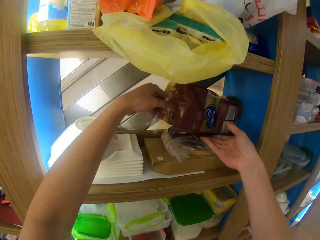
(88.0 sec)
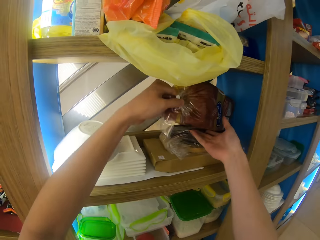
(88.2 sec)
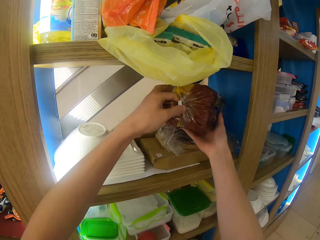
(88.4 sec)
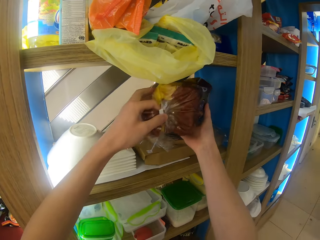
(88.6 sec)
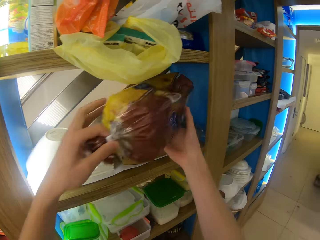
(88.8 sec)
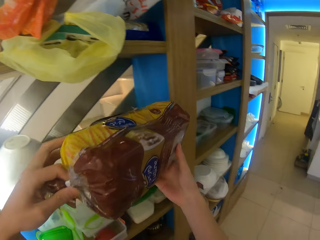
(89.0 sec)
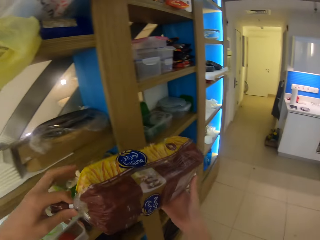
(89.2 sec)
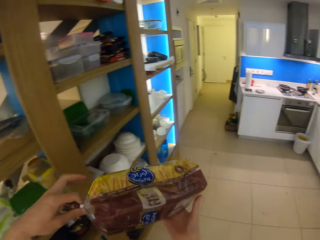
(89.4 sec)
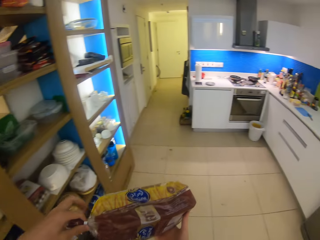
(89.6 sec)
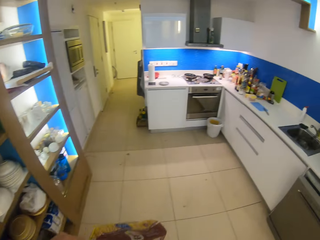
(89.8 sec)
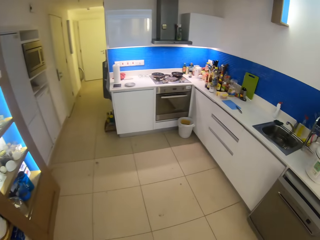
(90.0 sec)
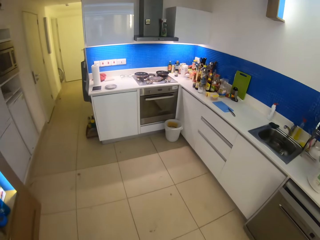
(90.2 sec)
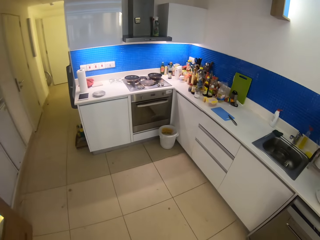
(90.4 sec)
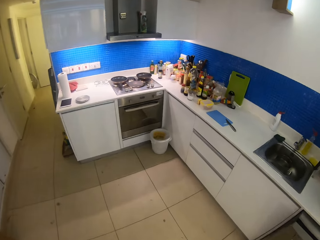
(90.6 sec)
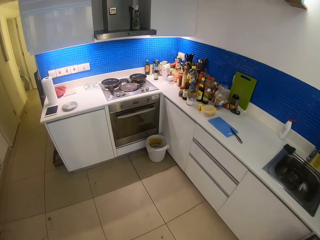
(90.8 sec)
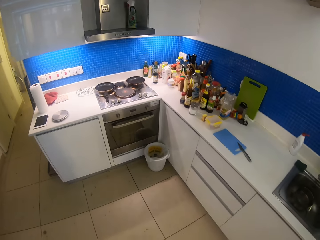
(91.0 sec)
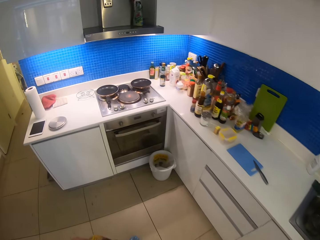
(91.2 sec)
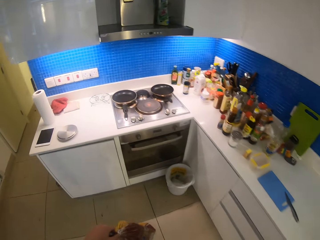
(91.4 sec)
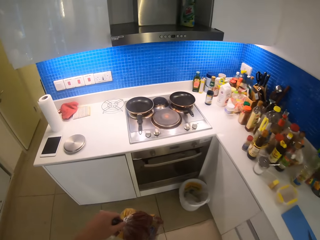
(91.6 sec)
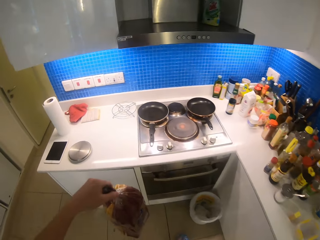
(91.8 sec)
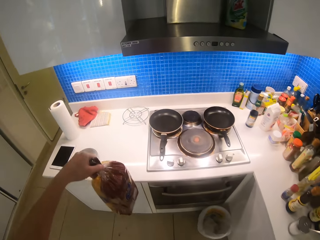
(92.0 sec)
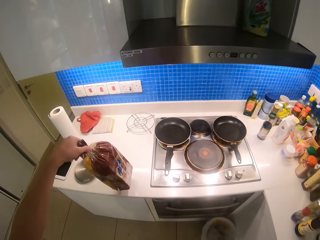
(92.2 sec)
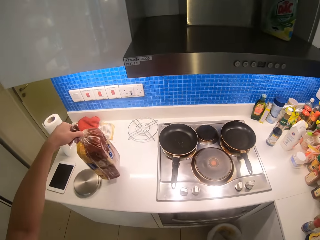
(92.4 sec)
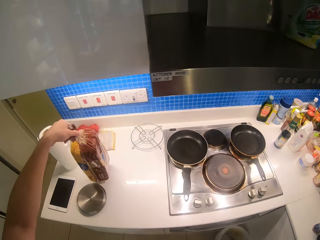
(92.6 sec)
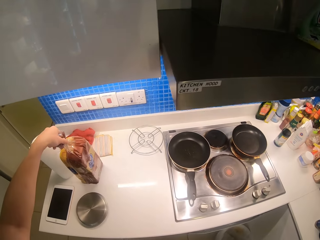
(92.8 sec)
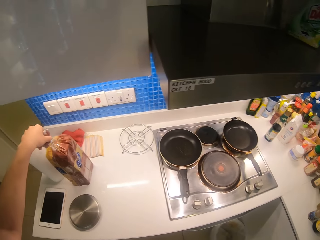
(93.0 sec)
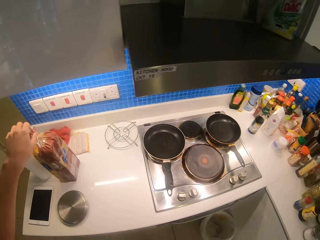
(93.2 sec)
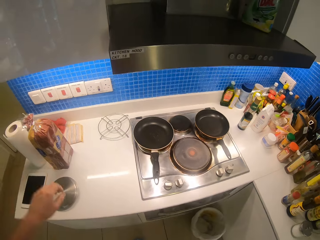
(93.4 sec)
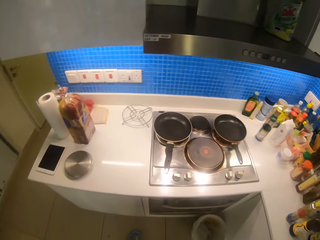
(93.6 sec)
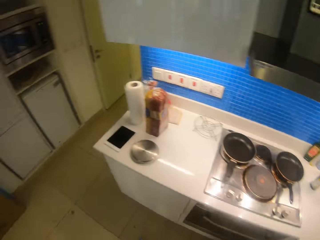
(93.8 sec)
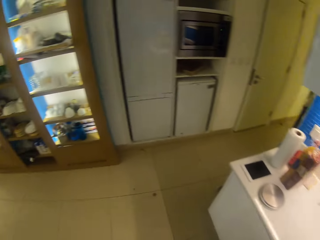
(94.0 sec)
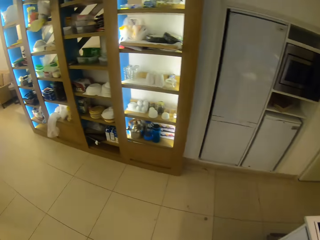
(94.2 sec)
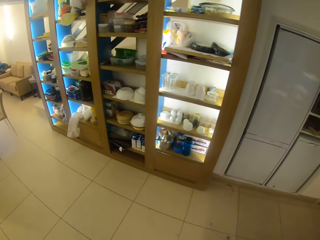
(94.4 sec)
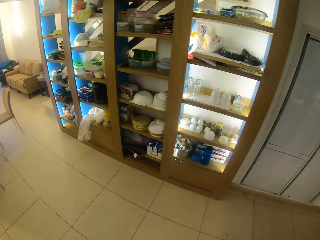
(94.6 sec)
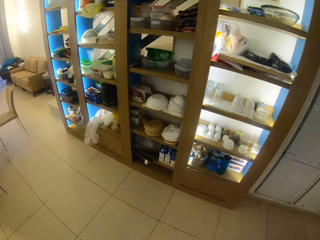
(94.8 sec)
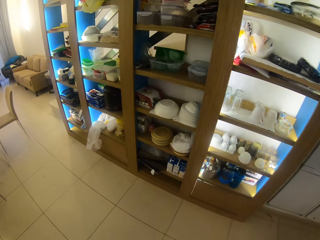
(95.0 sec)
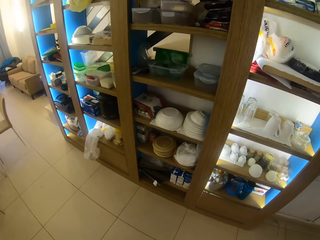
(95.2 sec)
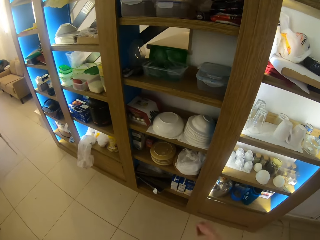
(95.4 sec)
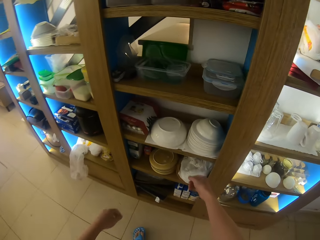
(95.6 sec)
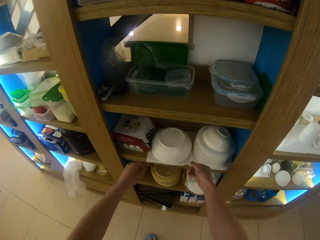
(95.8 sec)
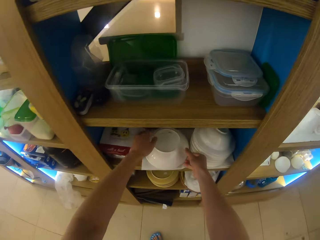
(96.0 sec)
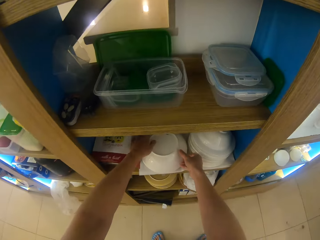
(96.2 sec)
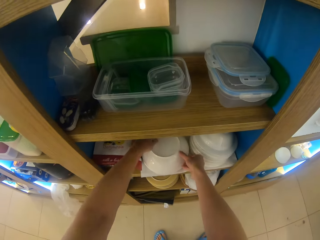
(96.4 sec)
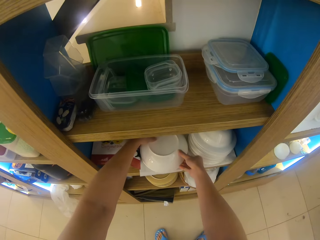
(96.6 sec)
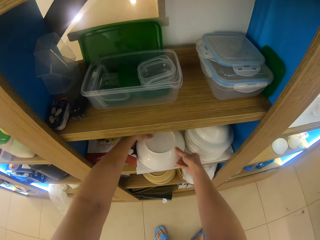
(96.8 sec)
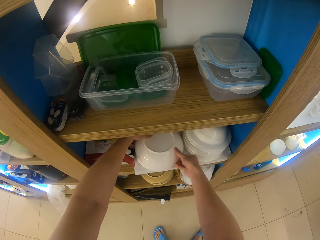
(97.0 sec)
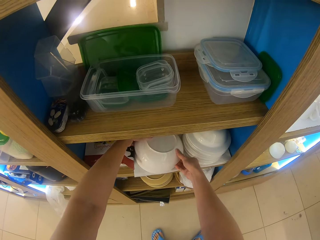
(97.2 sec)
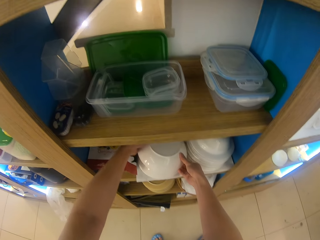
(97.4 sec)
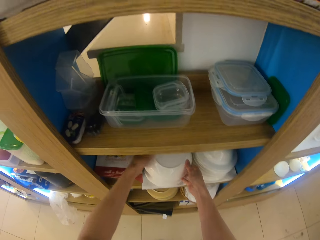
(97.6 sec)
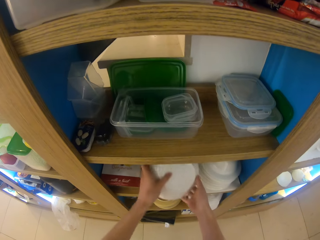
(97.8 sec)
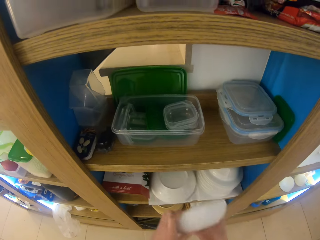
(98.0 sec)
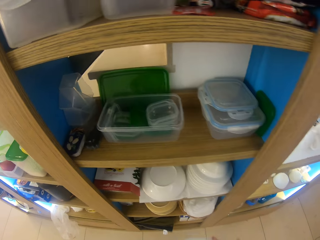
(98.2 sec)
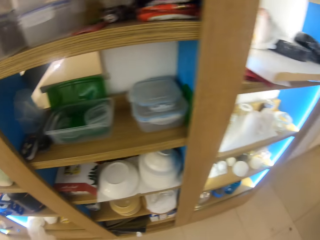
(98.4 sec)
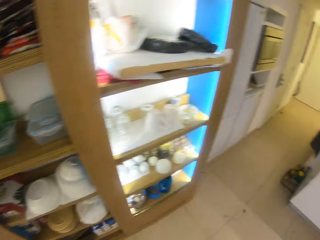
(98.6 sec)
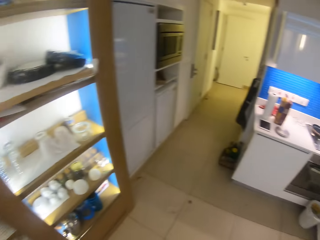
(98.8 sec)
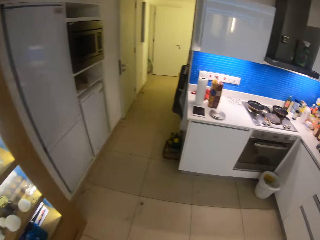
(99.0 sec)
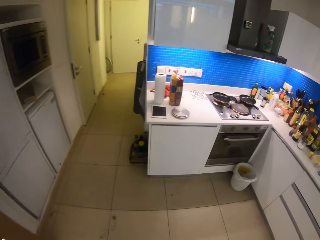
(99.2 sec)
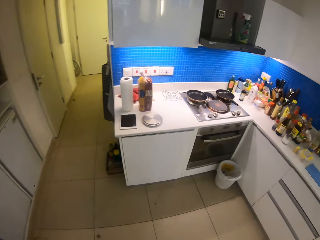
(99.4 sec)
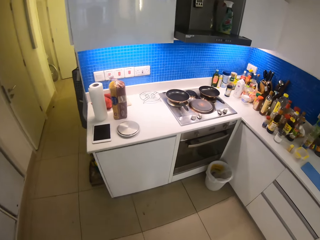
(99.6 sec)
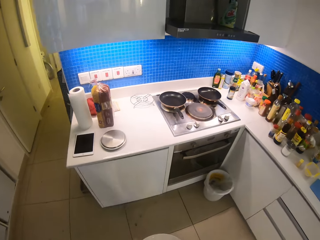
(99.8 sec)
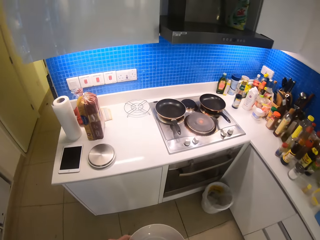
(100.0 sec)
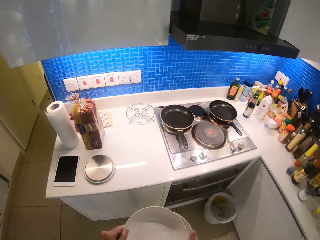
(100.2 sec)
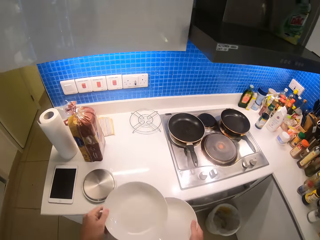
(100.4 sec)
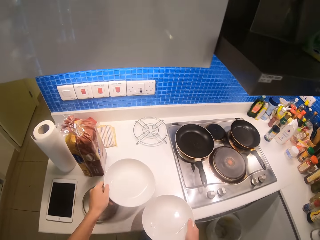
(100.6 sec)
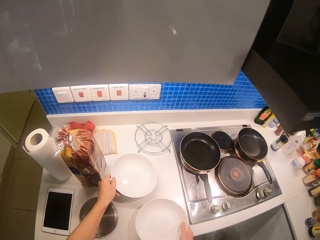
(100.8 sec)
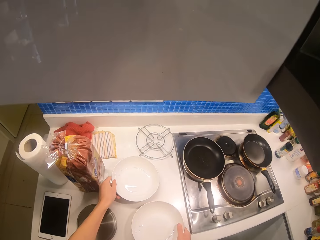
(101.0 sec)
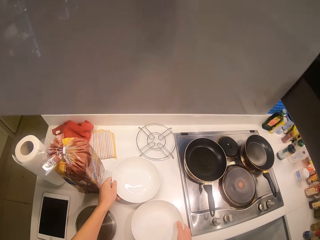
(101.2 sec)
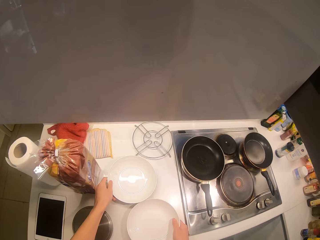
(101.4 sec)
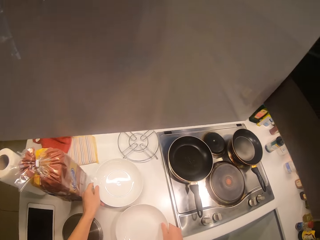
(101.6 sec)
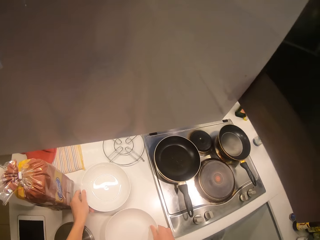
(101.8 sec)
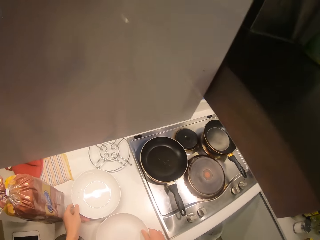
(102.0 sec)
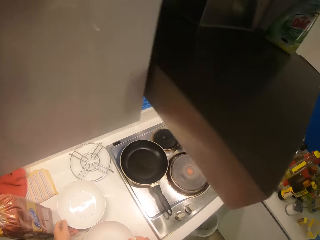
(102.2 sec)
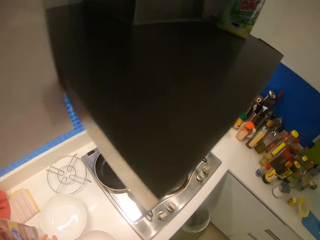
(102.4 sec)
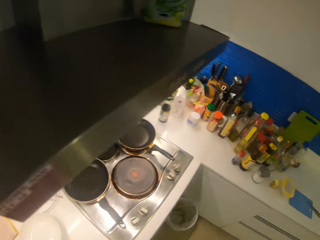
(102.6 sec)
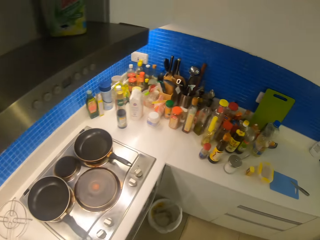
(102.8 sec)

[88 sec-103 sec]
The camera wearer picks up a loaf of bread from the shelf. They put the bread on the table, walk in the kitchen, and take two plates from the shelf. They walk in the kitchen and carry the plates. They put the plates on the table.

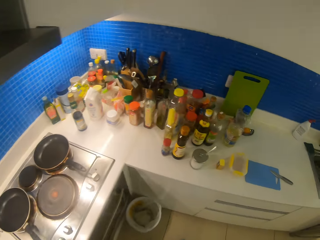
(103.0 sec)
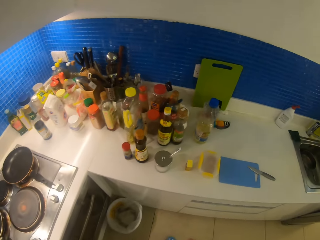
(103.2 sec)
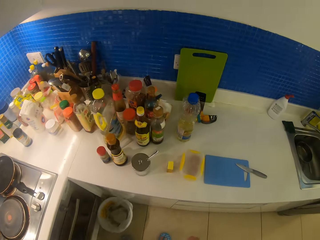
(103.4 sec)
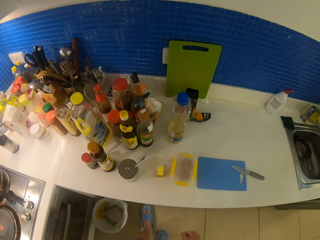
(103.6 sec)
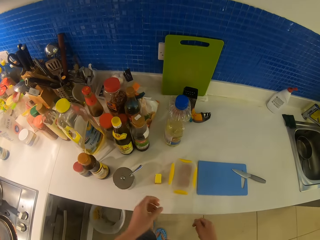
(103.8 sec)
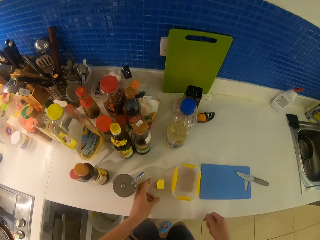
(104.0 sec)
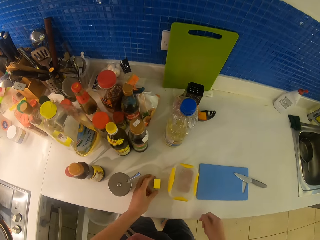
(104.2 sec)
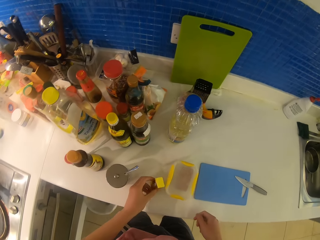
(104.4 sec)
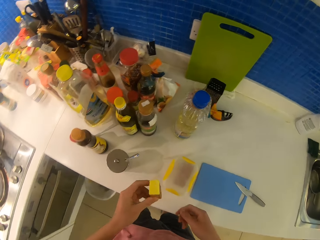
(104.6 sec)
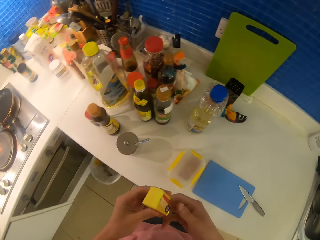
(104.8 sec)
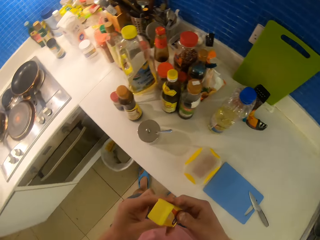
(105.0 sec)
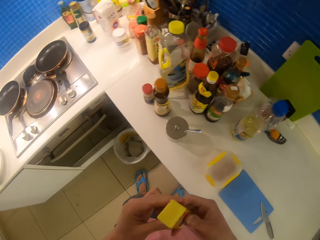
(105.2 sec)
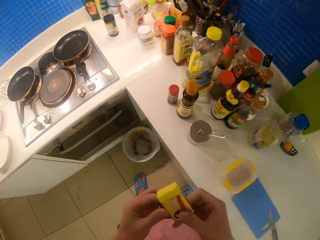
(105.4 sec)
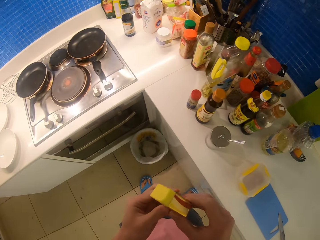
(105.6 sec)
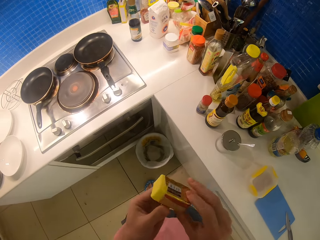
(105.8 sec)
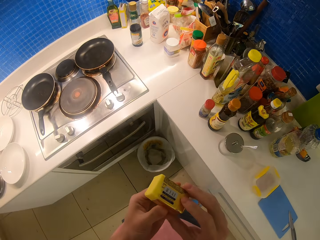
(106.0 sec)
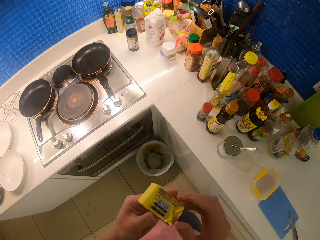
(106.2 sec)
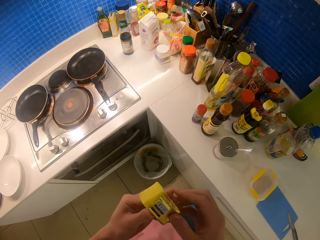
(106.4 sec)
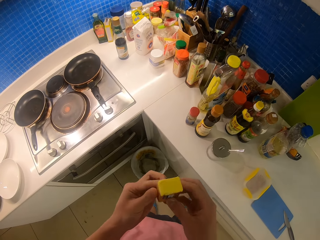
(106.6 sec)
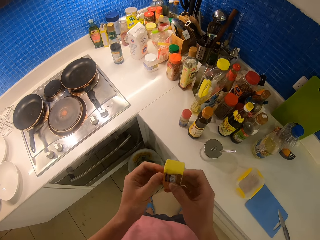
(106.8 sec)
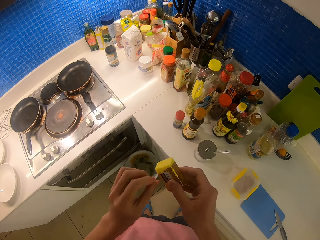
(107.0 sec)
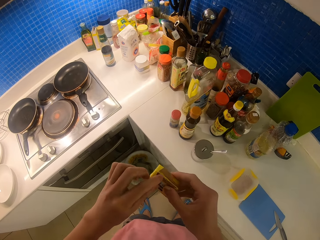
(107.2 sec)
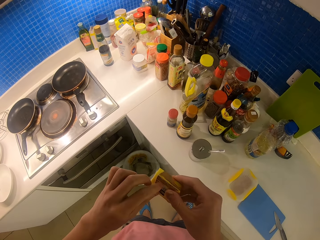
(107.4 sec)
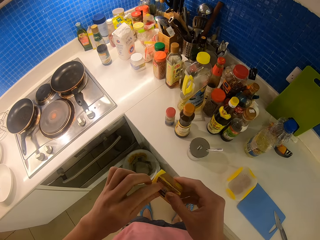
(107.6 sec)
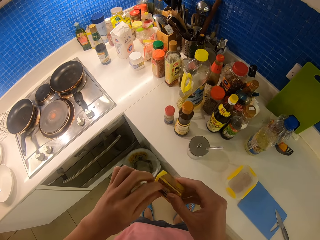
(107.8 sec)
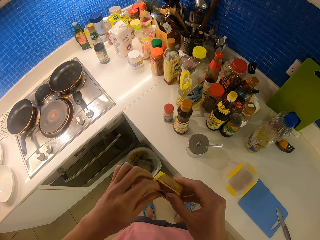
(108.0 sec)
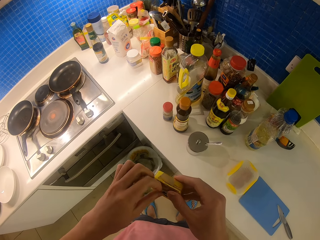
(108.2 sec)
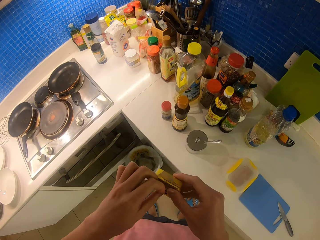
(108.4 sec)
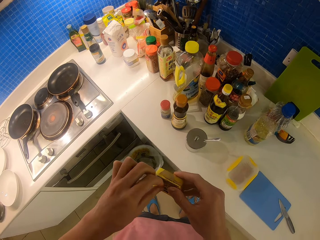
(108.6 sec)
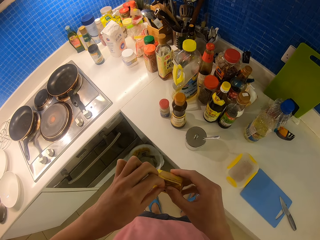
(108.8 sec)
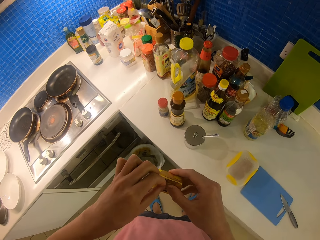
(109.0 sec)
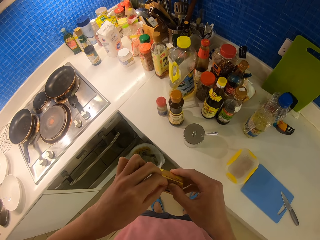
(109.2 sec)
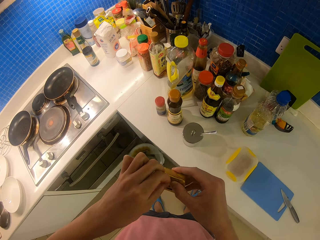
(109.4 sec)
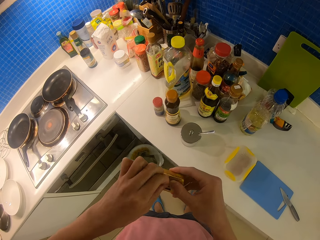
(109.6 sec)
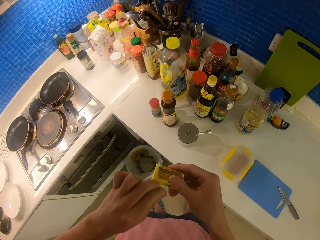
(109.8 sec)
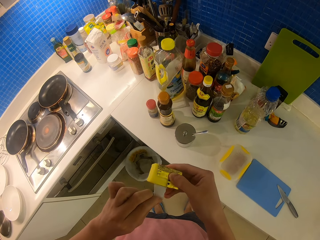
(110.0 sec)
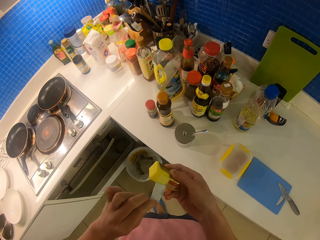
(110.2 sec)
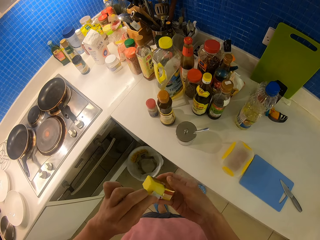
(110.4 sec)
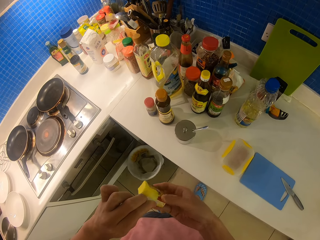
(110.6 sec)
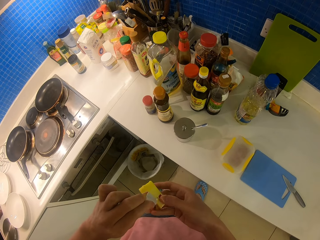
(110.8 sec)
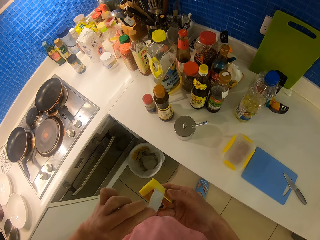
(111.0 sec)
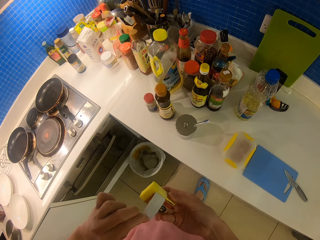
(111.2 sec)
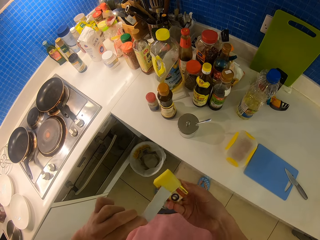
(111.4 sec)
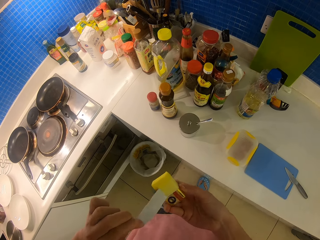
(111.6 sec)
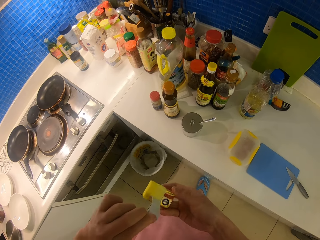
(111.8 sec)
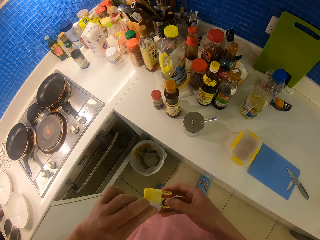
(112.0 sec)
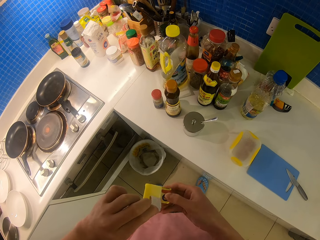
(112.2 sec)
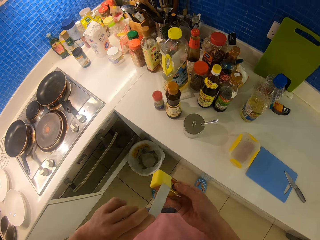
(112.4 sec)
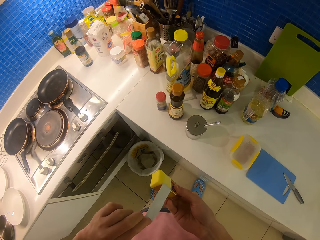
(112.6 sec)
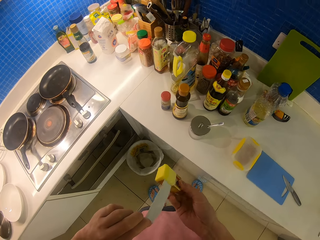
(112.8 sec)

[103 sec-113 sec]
The camera wearer takes the butter or cheese. They remove the outer cover.
